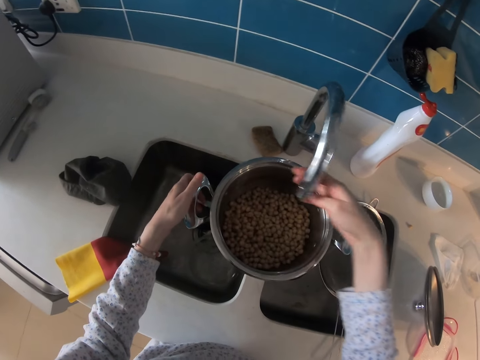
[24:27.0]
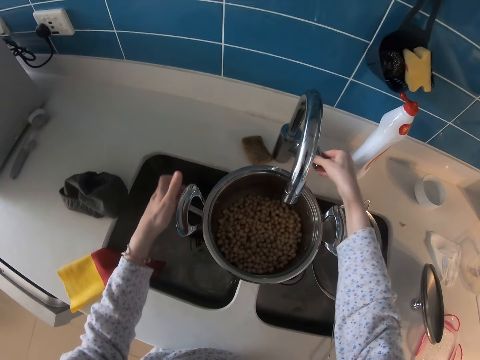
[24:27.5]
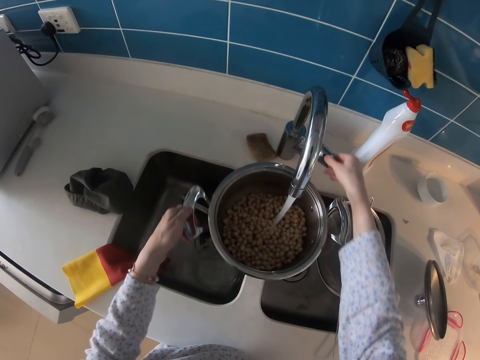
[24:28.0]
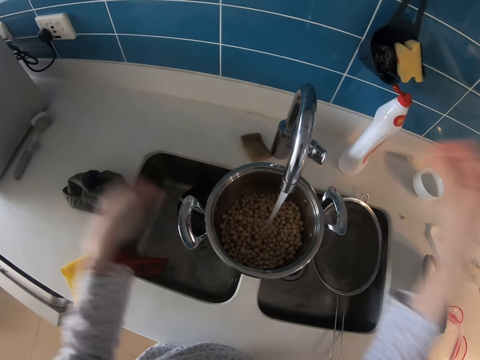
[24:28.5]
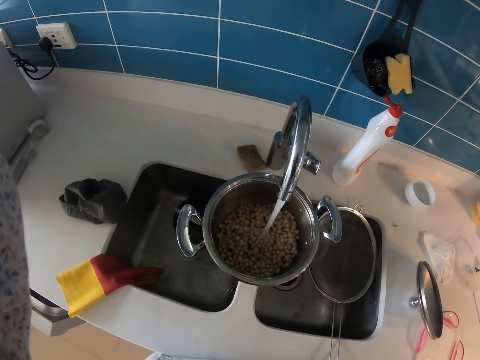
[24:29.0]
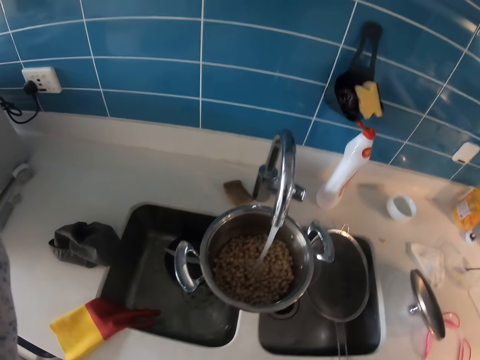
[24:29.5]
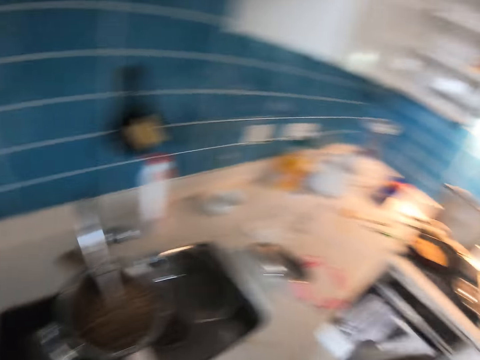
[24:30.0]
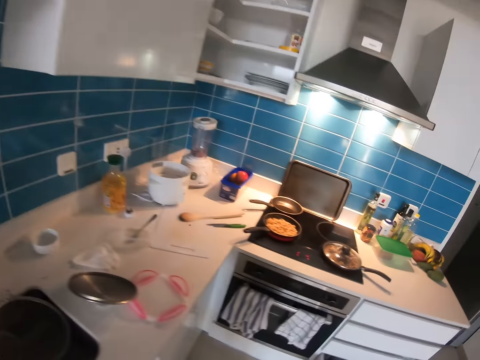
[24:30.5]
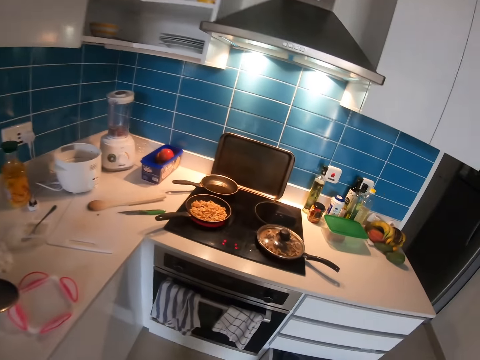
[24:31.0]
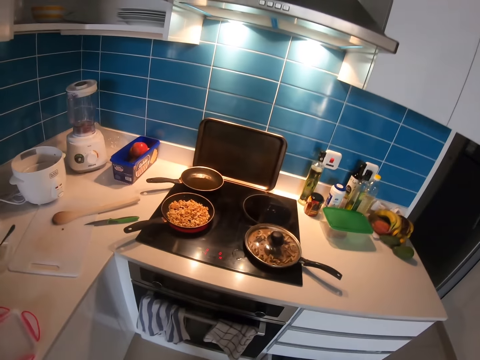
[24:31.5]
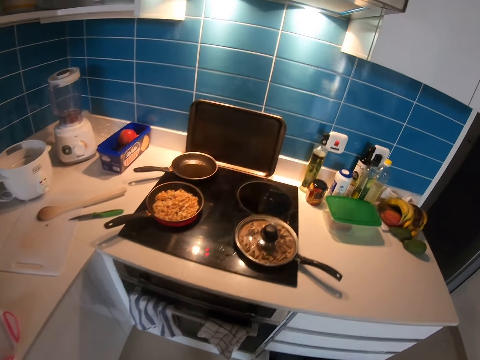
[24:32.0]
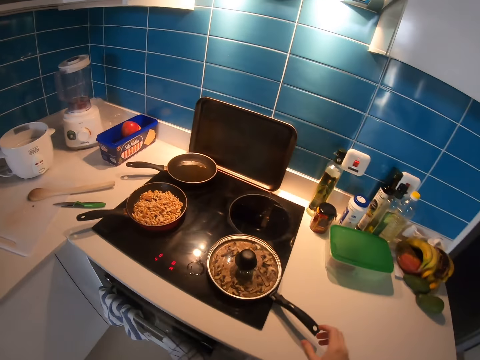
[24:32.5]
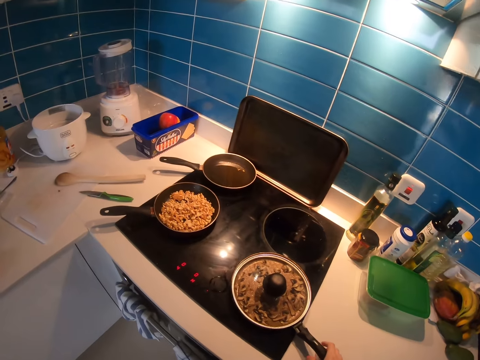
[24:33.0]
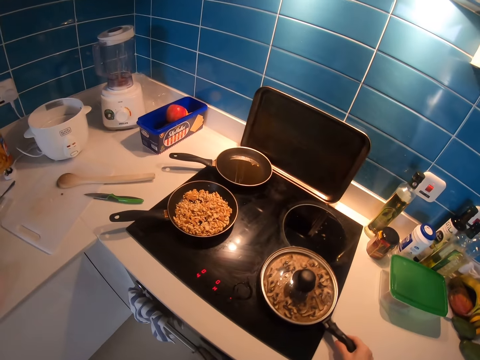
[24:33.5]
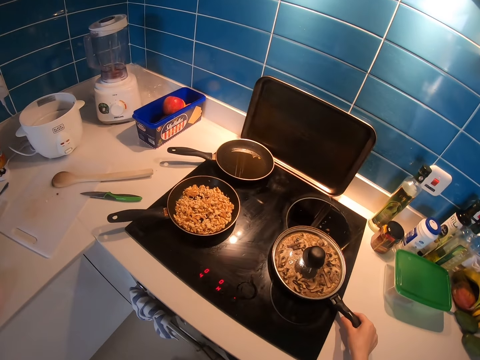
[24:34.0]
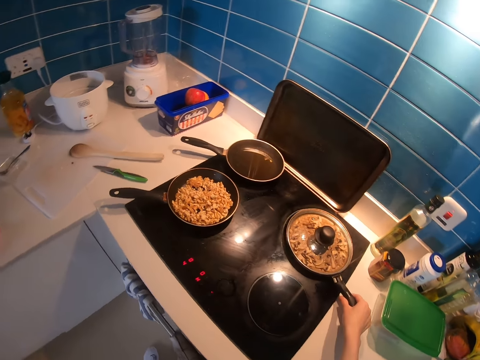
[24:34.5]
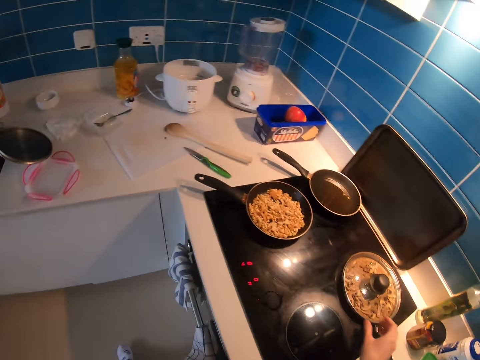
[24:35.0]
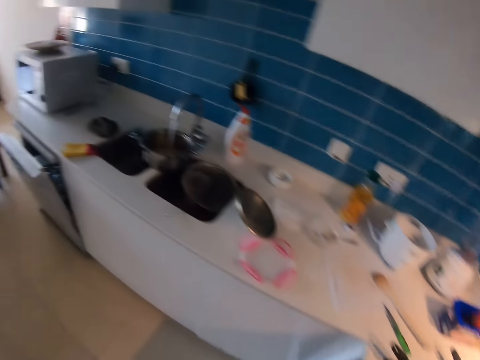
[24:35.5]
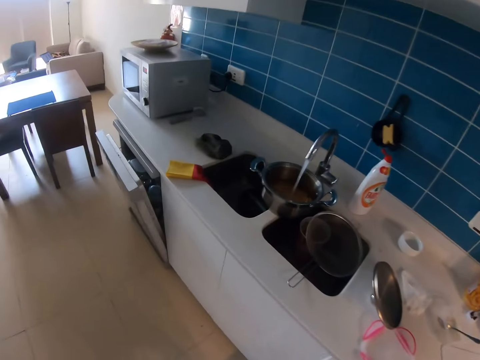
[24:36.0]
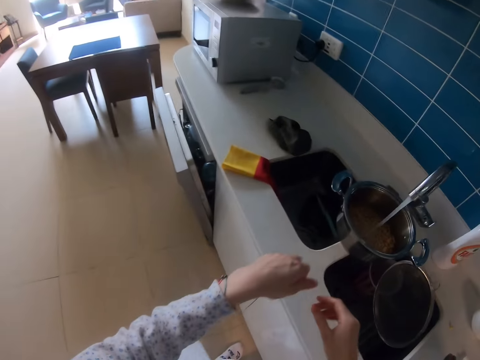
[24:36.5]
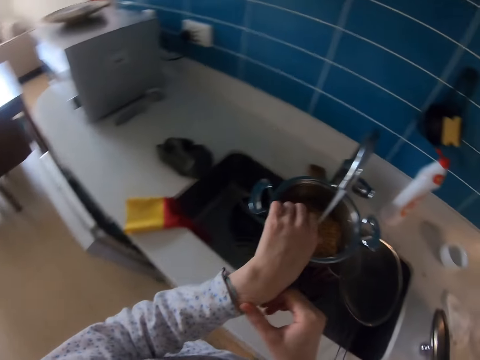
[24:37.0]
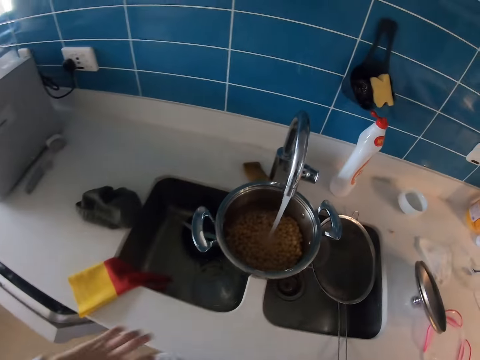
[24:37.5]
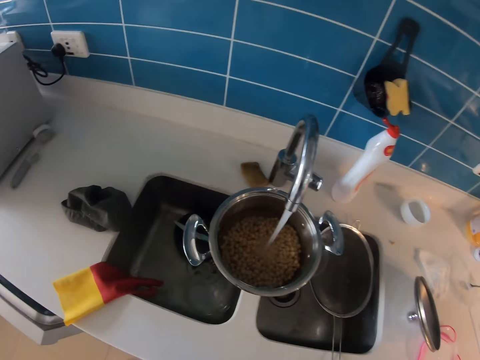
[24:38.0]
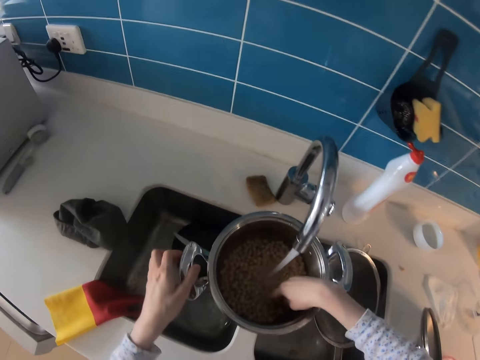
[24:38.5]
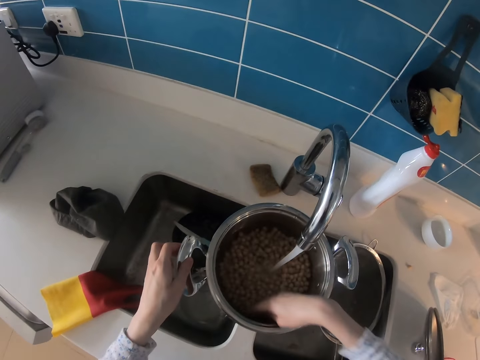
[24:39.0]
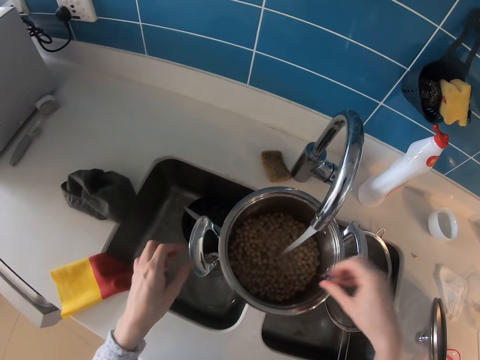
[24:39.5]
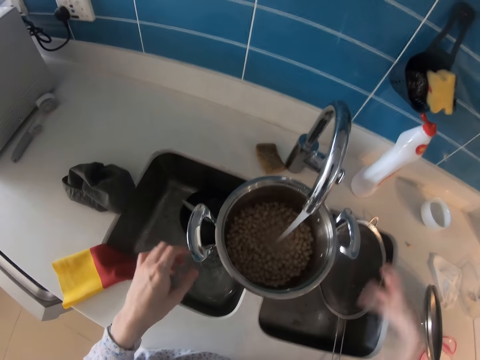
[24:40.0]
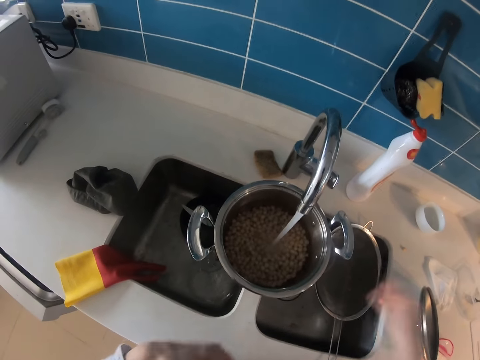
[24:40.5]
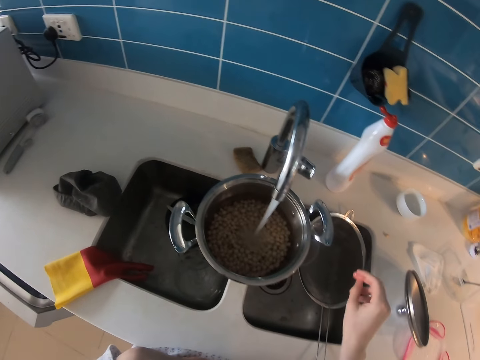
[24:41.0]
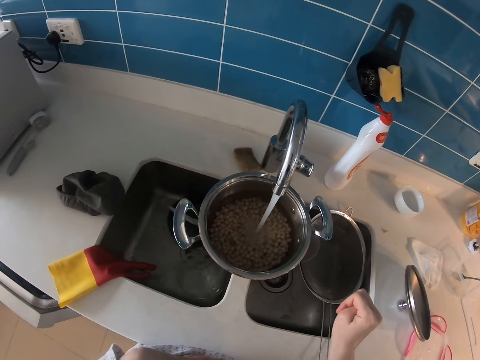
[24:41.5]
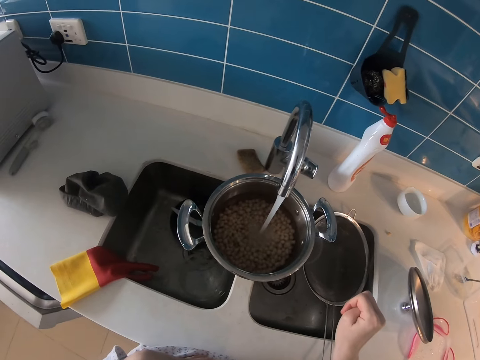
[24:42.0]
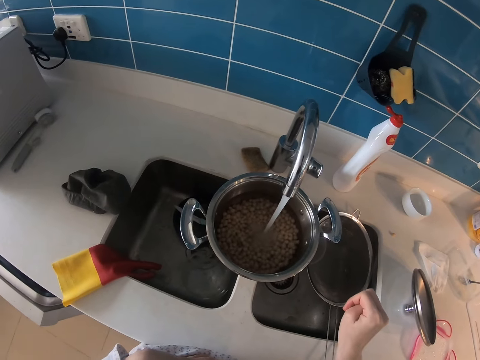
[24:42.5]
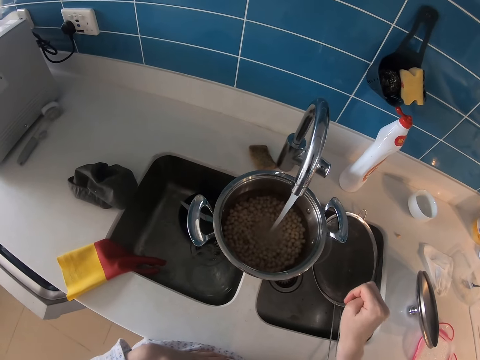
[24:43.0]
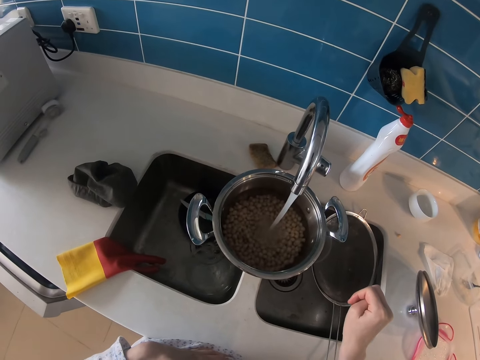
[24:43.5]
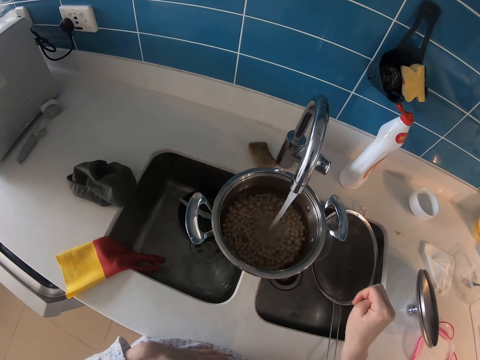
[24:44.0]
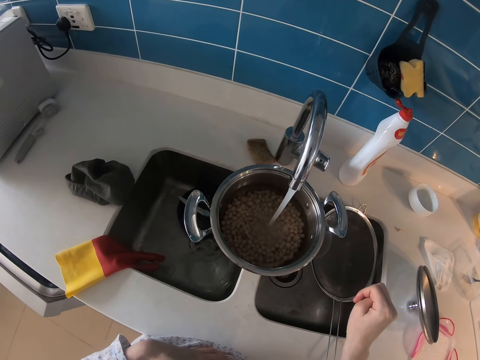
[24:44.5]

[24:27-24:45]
The camera wearer moves the tap. They open the tap. They fill the pot with water. They touch something. They look around the kitchen. They walk around the kitchen. They remove the frying pan or cooking pan from the cooker. They walk around the kitchen. They spread something. They look at the pot.

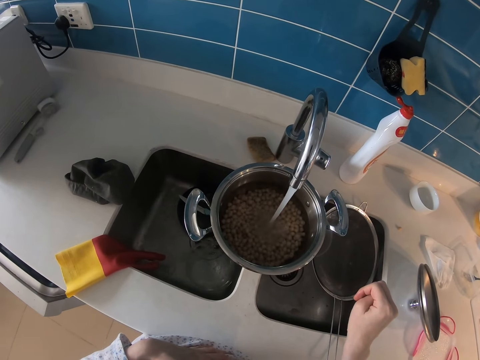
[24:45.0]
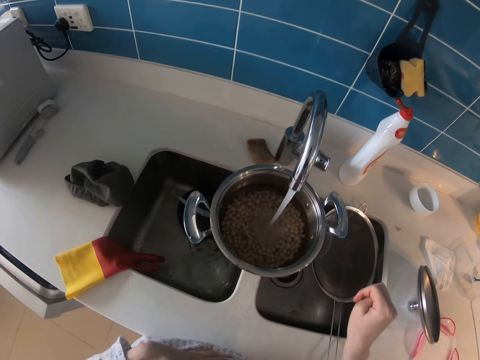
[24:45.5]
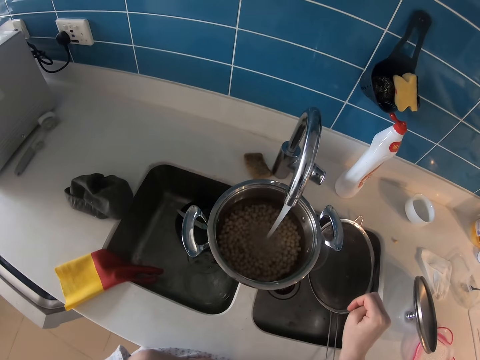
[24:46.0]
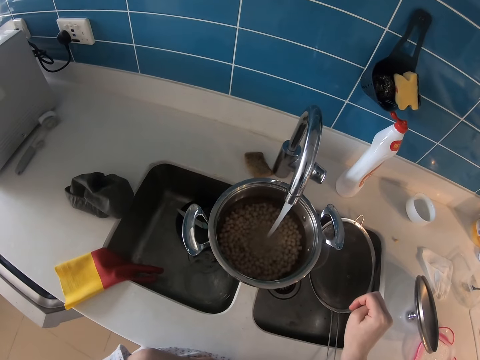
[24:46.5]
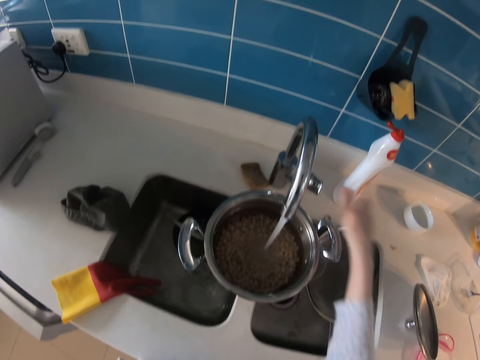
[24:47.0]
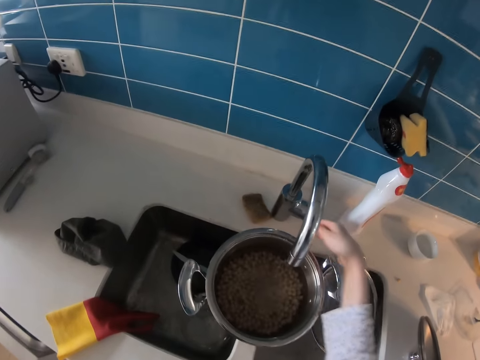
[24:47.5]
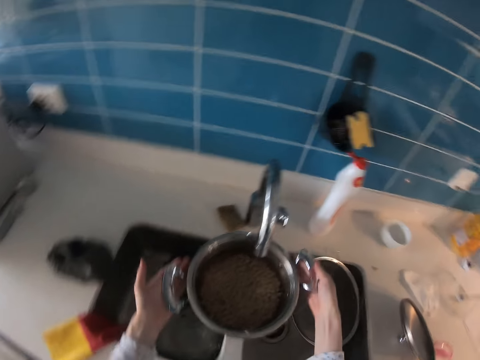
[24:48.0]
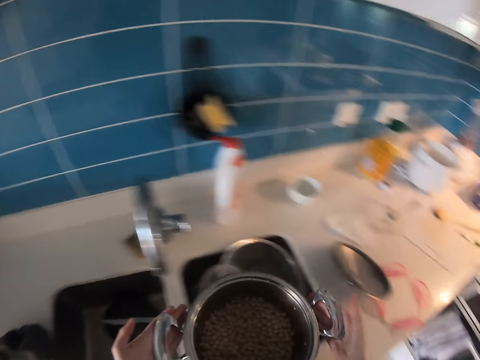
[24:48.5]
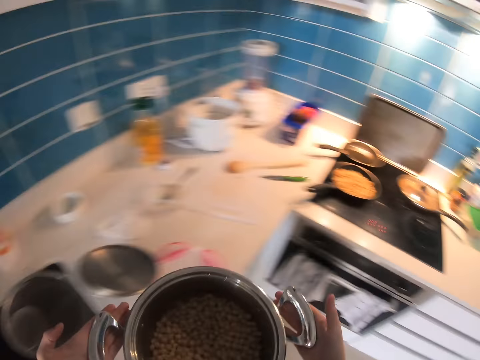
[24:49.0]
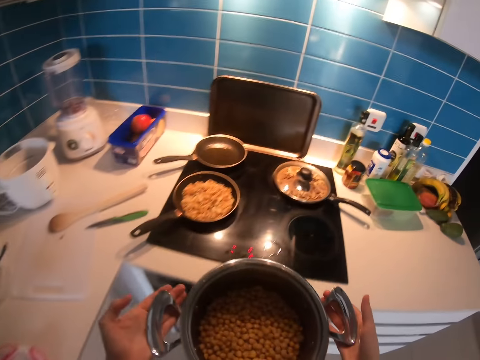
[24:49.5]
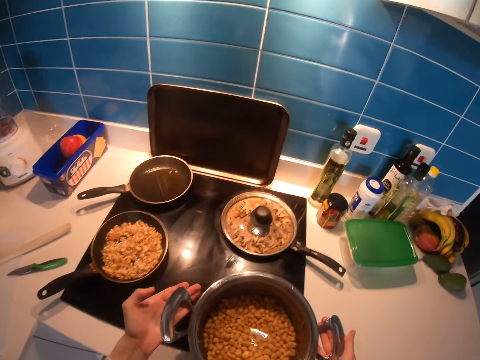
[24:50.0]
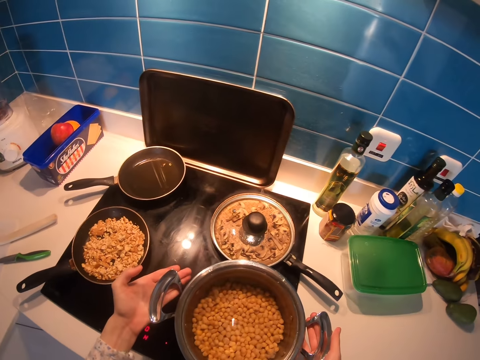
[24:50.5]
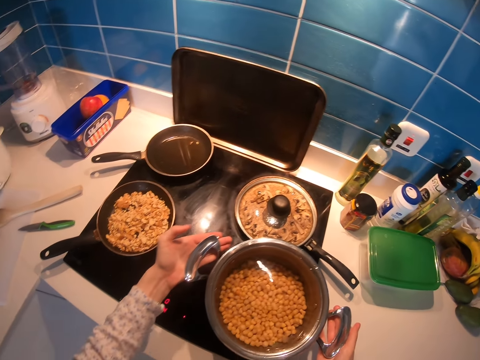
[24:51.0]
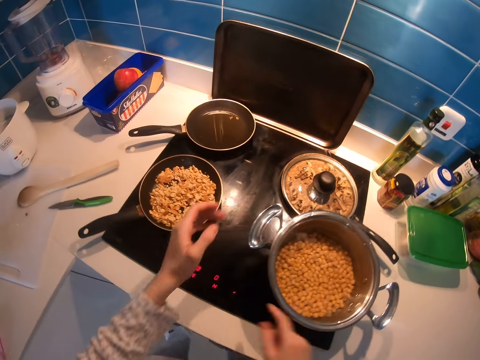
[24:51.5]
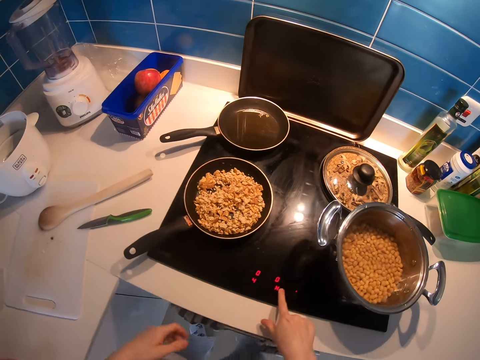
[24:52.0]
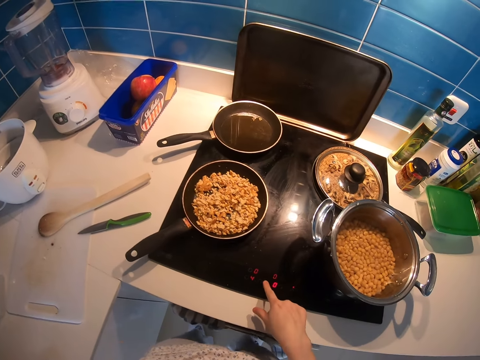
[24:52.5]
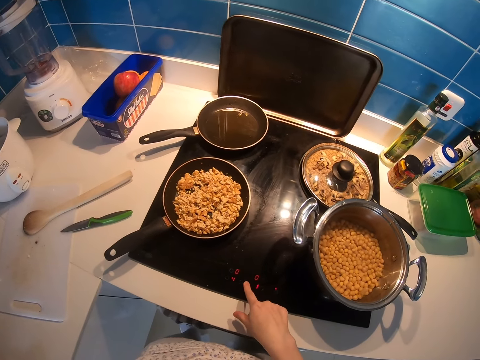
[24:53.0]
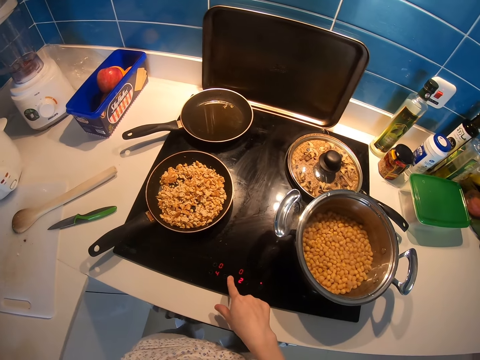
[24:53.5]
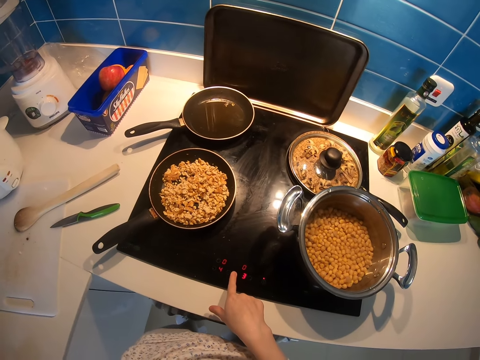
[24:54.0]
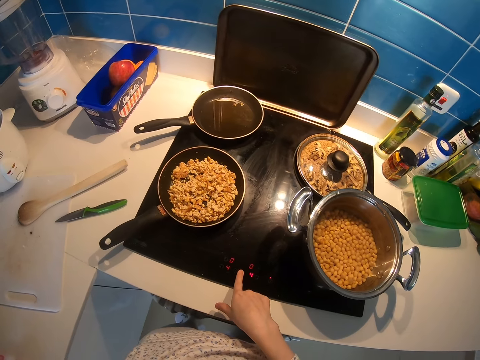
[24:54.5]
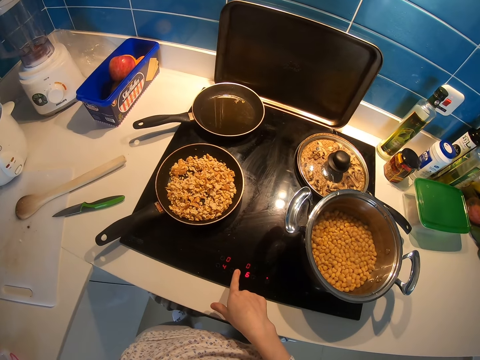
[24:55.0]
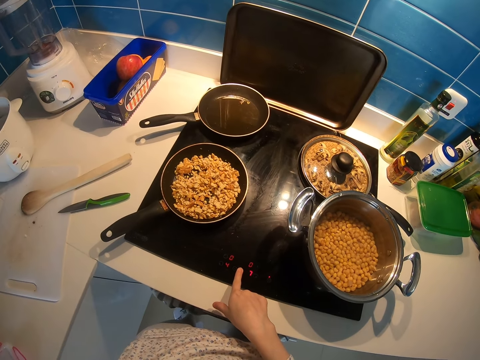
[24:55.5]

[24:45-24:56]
The camera wearer closes the water tap. They pick the pot. They carry the cooking pan. They walk around the kitchen. They place the pot on the cooker. They turn on the cooker and regulate the heat.
